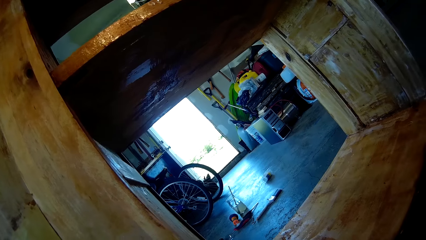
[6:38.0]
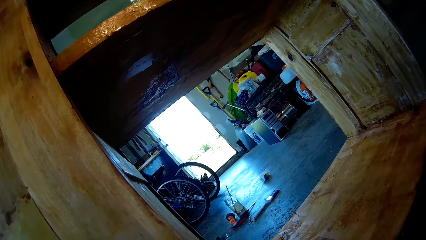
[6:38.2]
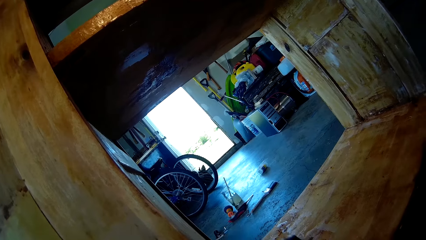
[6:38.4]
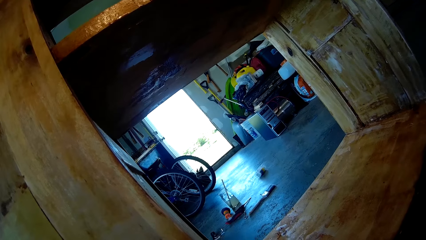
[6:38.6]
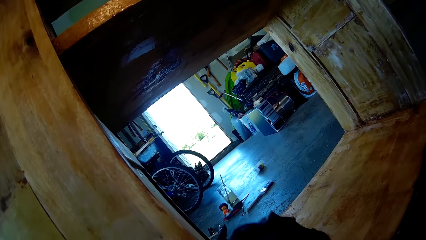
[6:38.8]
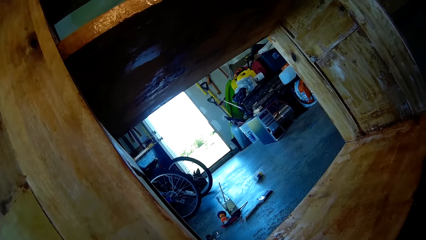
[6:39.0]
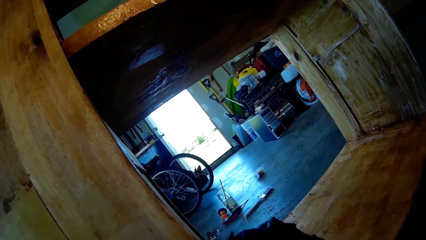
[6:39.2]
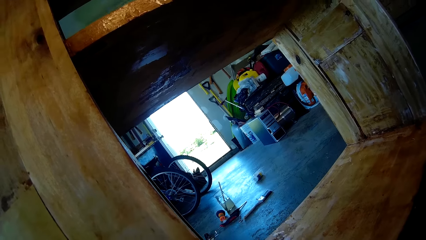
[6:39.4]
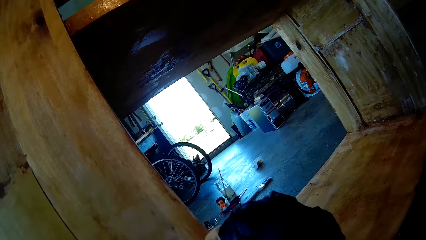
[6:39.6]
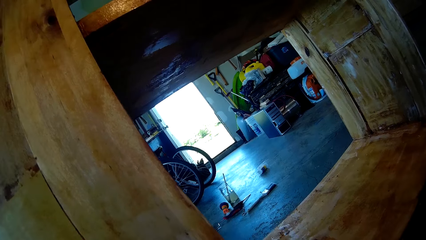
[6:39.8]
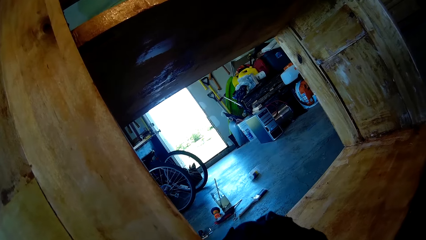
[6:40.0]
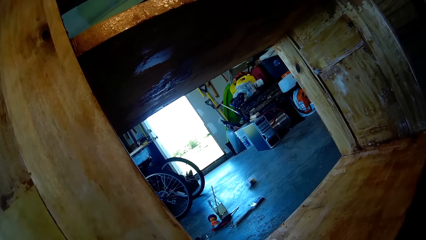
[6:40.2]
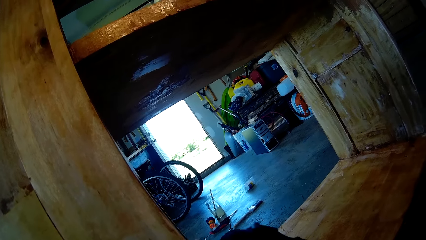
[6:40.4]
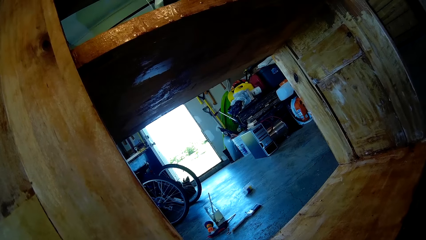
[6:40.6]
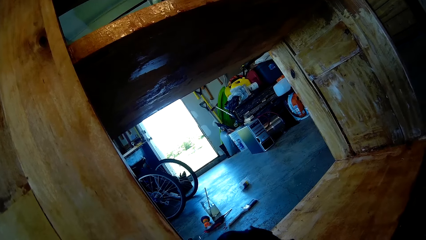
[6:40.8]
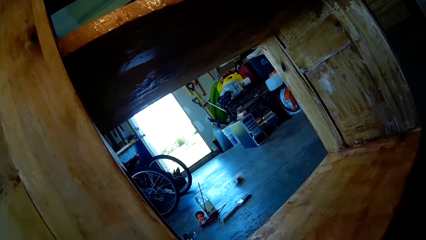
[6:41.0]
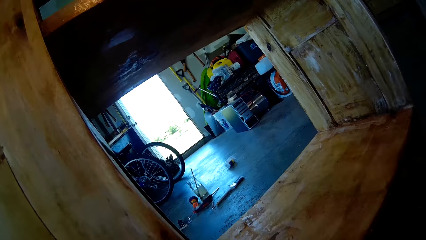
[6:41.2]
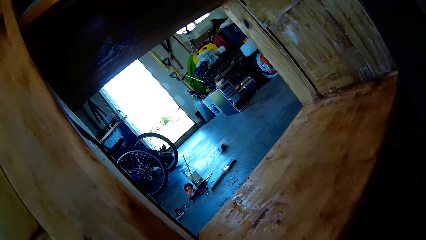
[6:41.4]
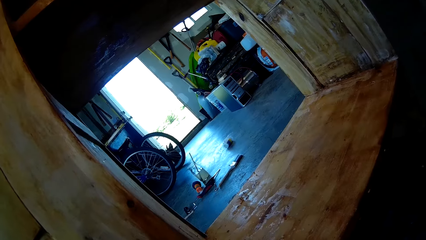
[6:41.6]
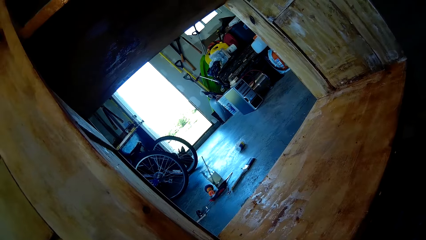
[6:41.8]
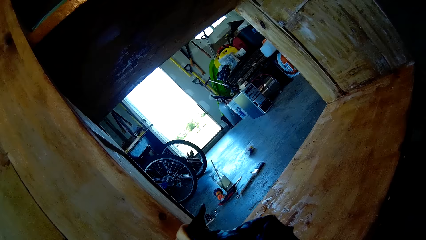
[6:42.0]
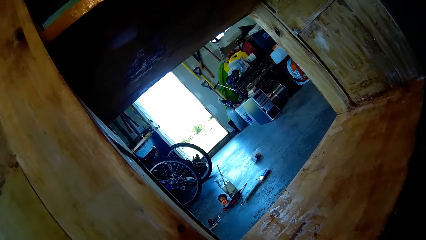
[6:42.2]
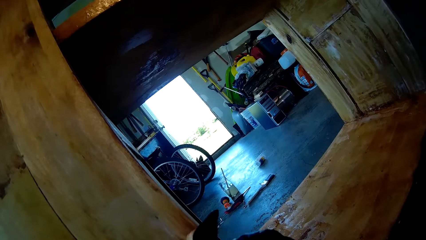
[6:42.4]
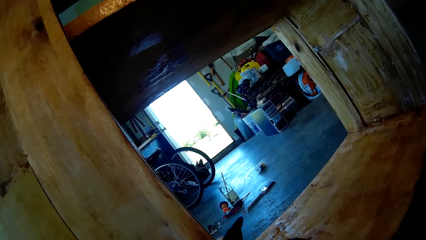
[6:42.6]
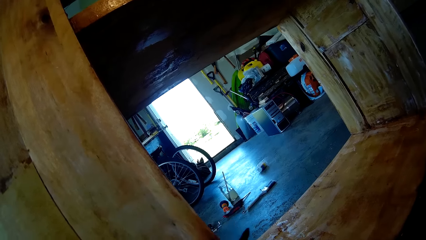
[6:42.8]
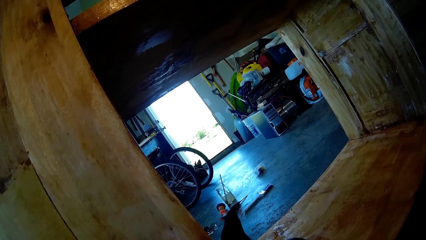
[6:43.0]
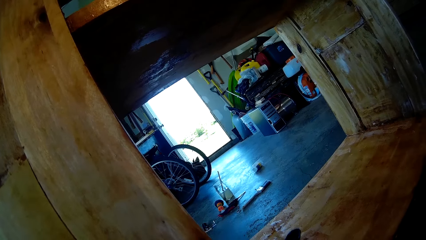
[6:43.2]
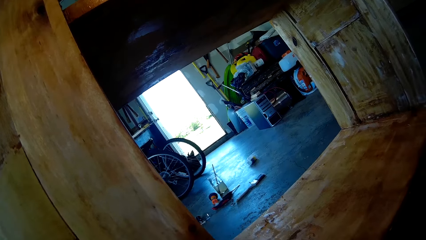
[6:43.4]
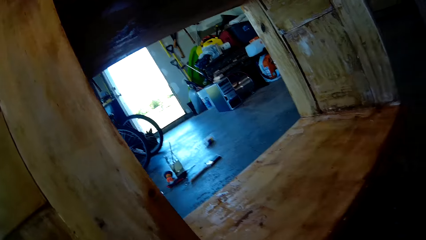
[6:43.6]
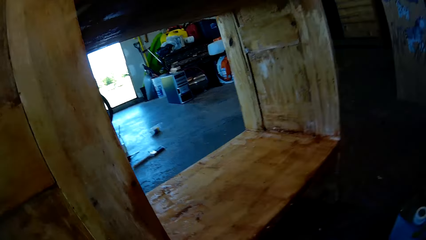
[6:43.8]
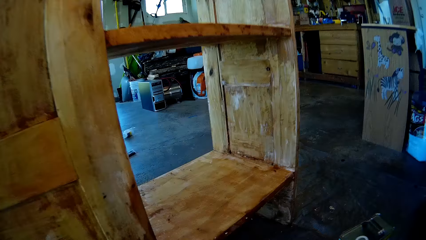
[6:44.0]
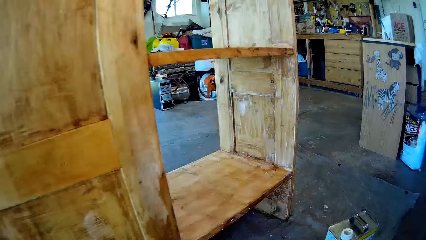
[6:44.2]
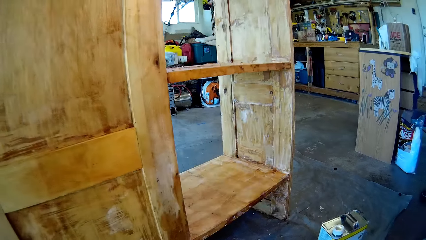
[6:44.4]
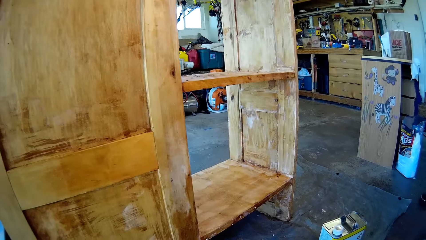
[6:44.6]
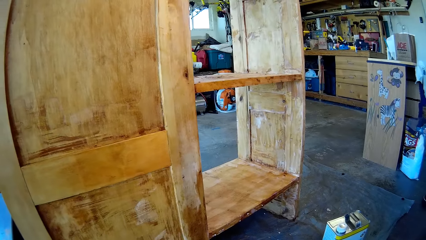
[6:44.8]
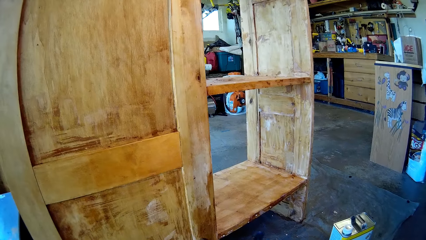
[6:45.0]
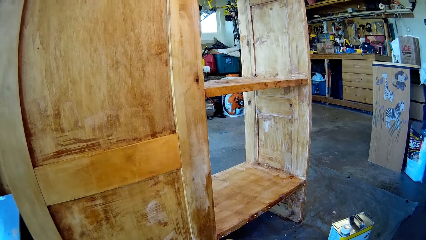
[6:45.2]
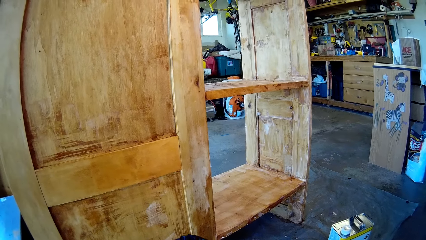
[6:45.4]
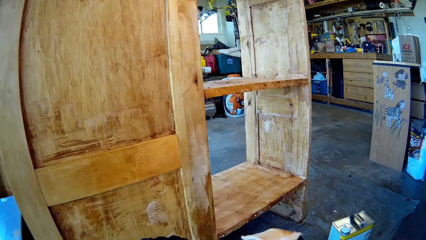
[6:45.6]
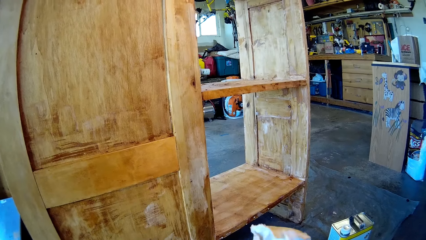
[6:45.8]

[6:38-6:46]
The camera wearer wipes the wood furniture.

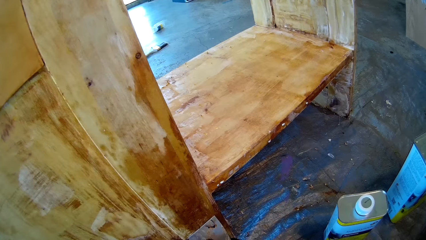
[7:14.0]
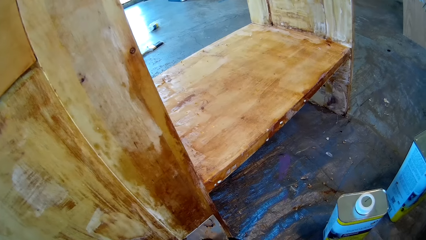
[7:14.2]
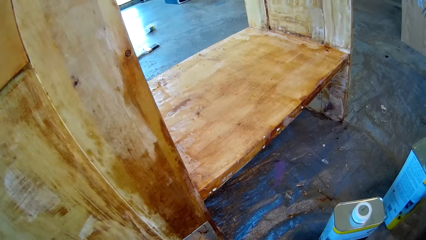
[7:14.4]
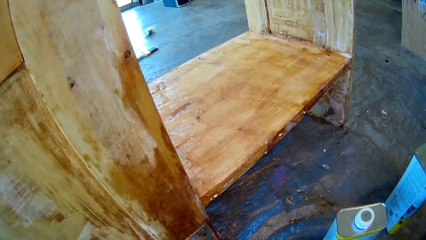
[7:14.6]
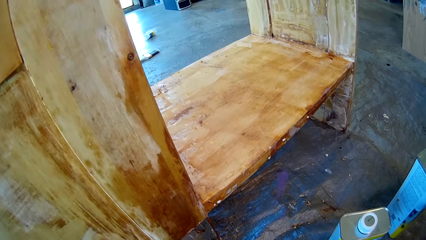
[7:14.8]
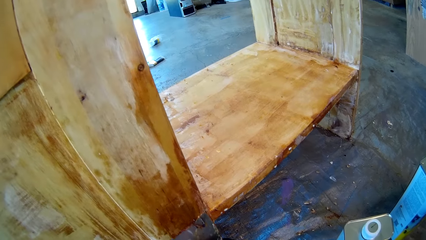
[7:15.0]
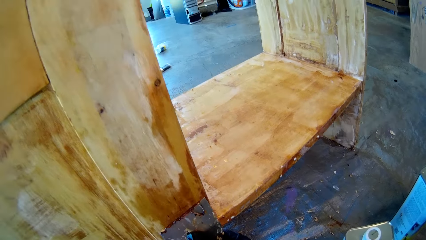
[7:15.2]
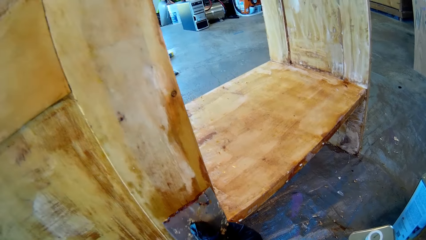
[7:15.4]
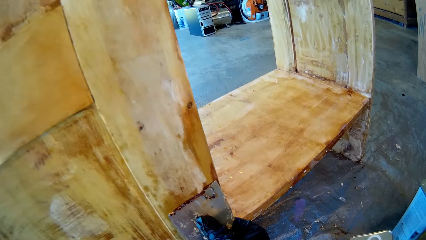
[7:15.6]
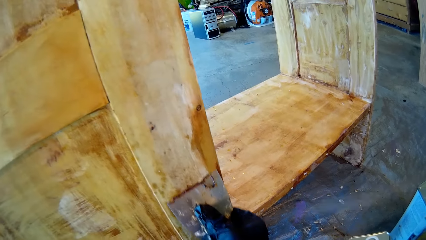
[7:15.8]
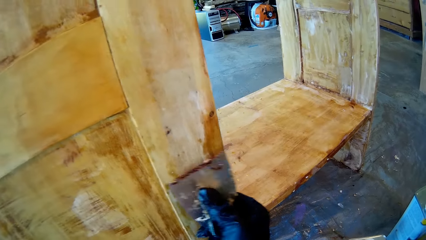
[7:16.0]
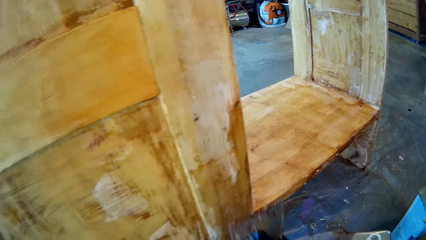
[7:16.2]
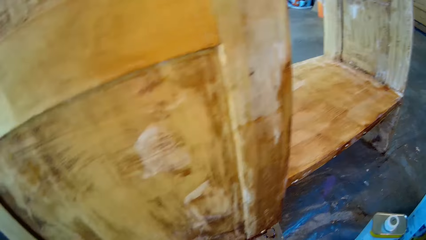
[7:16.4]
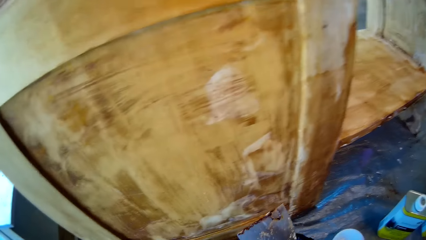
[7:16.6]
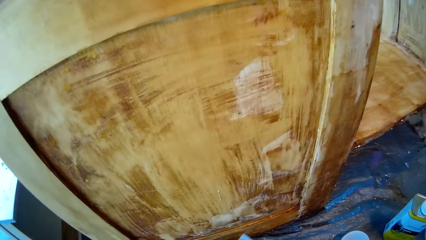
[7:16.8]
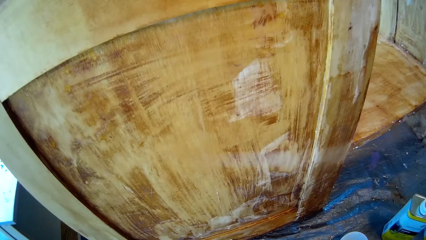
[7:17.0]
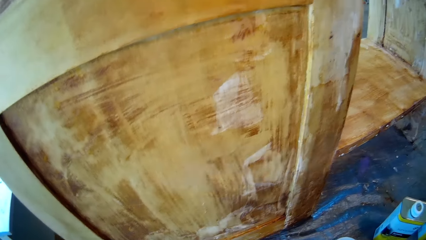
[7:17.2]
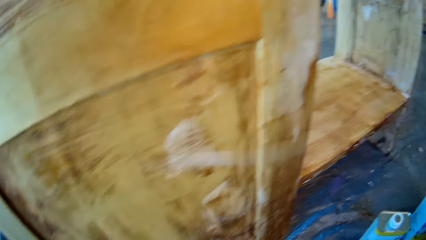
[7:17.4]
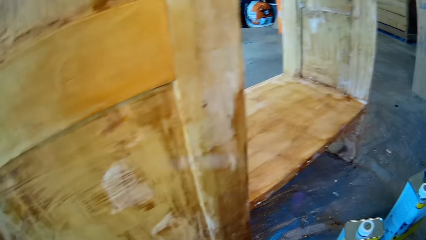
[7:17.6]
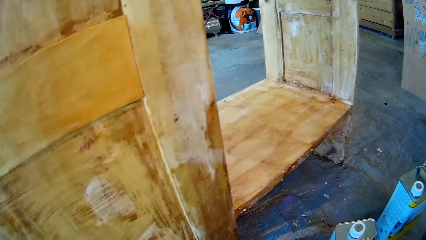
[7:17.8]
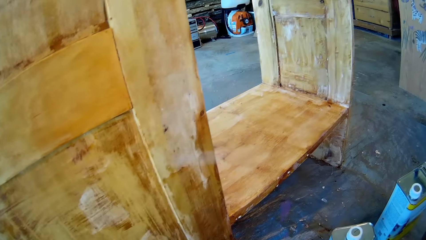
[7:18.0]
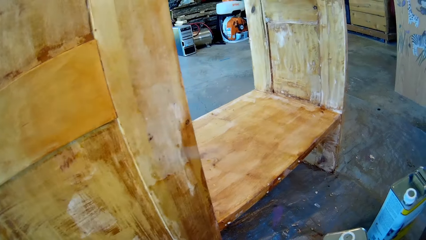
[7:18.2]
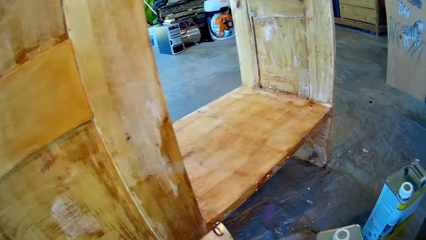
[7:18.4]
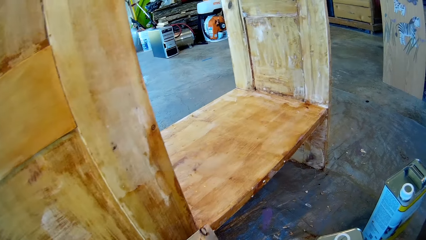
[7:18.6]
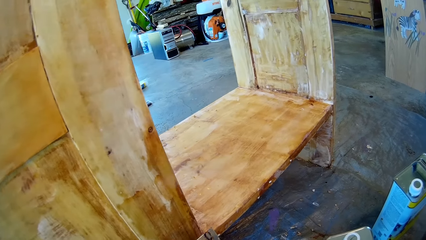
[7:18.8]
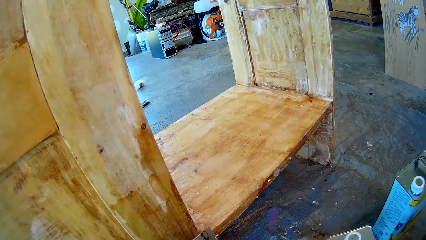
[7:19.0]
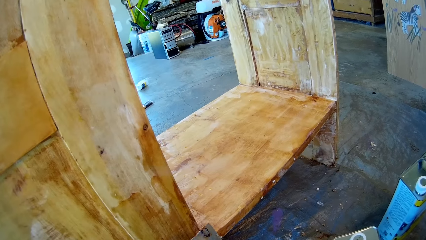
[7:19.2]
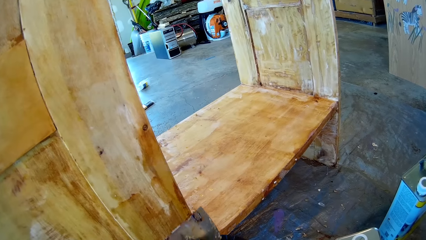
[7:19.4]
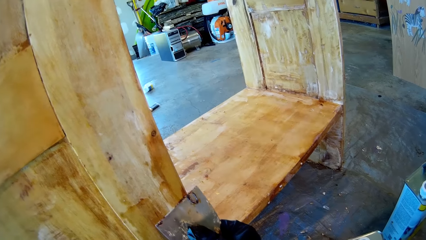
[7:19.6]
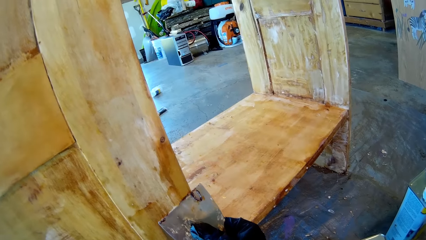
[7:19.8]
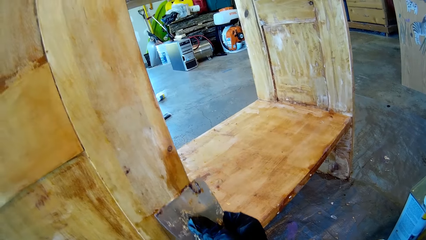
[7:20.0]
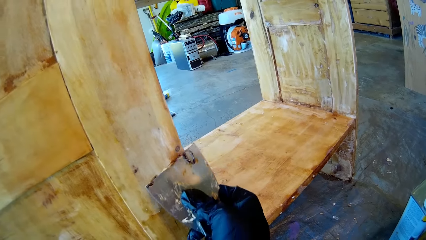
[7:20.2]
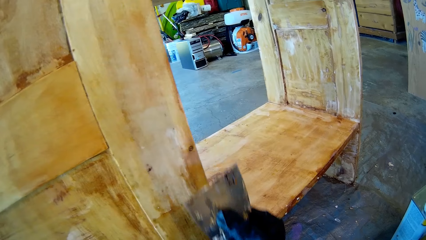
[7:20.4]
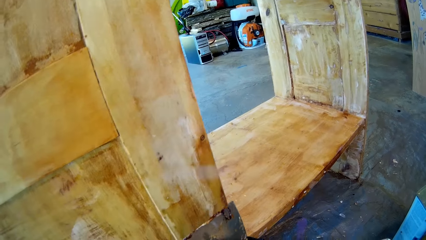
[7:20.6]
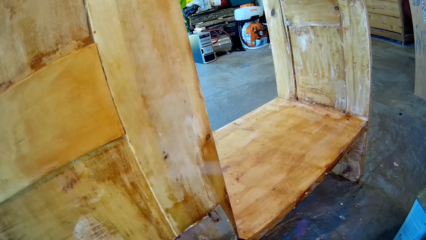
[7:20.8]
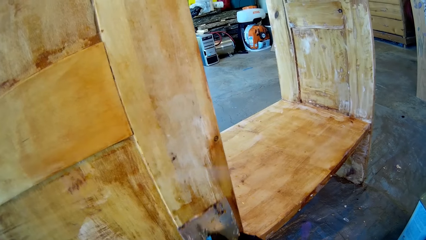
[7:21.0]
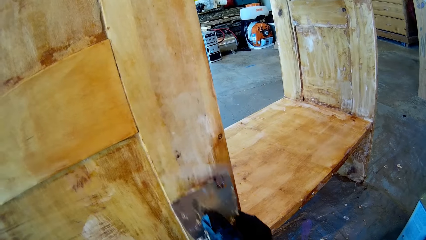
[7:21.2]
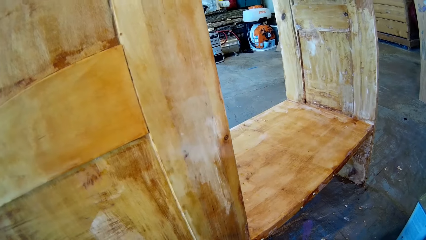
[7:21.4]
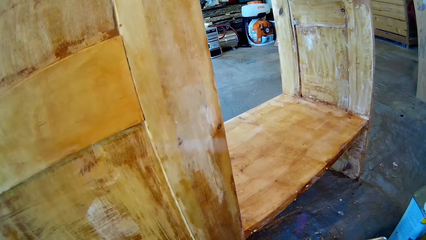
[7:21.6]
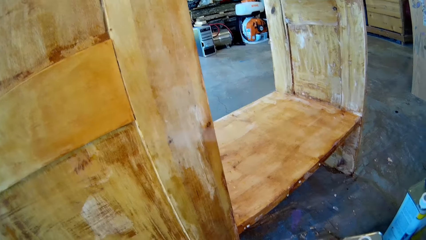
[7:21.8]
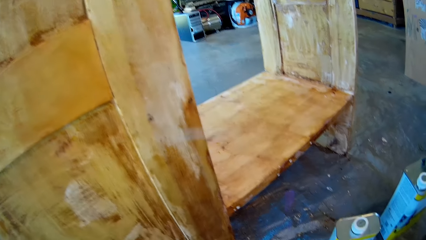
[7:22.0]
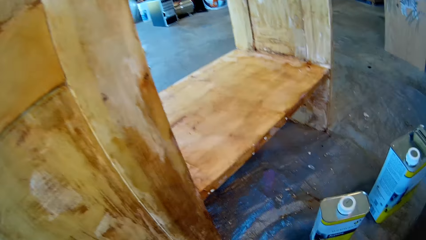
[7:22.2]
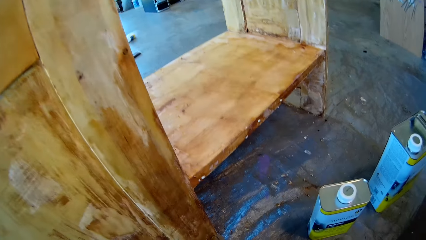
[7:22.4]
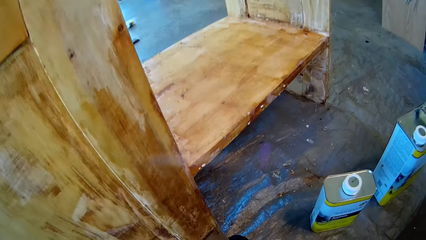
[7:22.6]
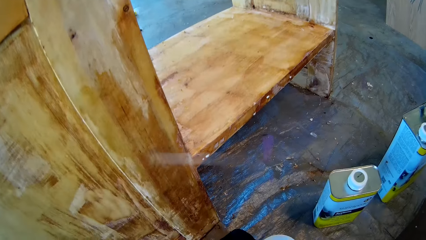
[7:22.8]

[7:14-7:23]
The camera wearer scrubs the wood furniture. They remove something from the cupboard.
